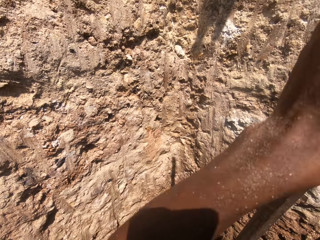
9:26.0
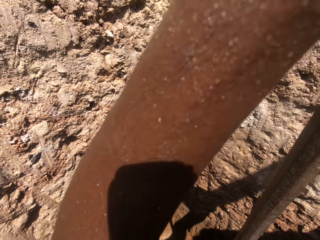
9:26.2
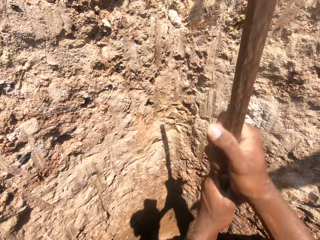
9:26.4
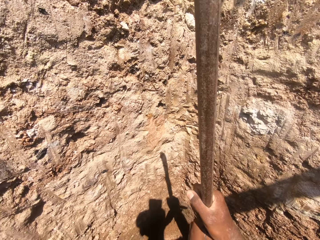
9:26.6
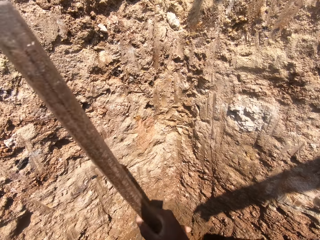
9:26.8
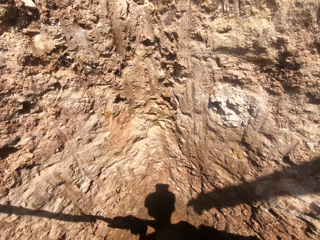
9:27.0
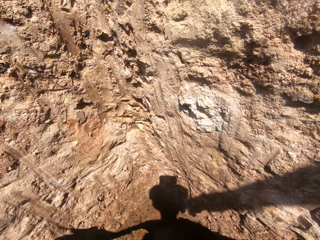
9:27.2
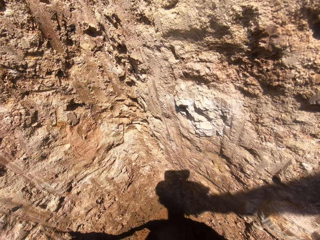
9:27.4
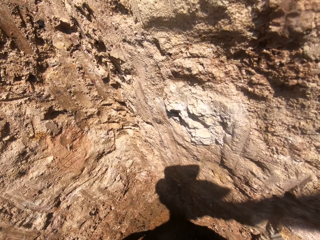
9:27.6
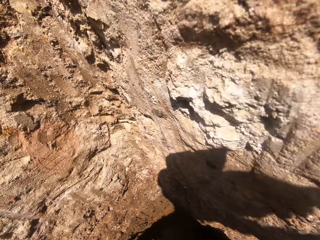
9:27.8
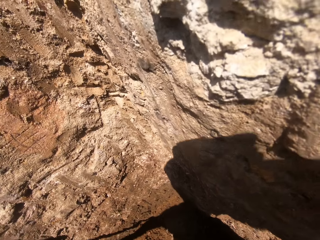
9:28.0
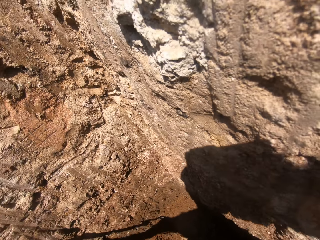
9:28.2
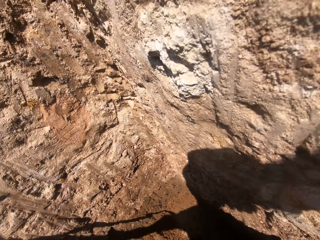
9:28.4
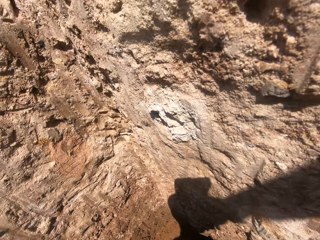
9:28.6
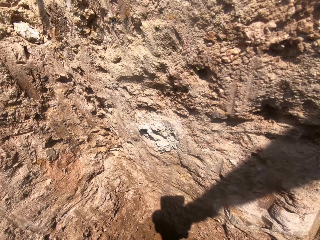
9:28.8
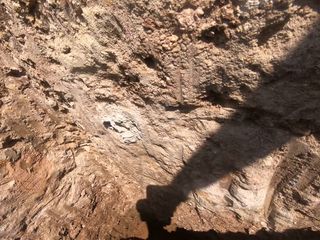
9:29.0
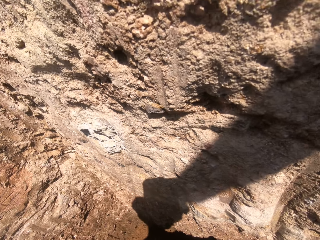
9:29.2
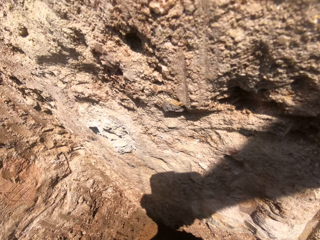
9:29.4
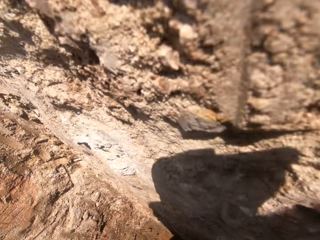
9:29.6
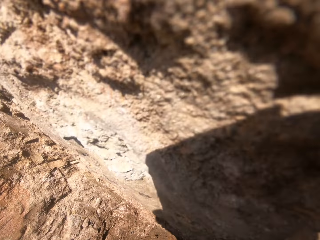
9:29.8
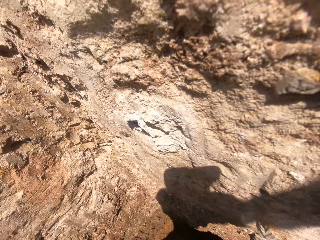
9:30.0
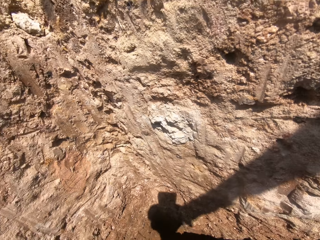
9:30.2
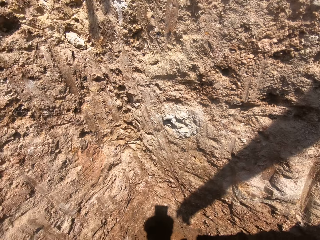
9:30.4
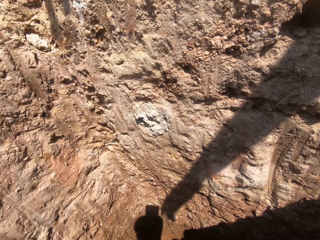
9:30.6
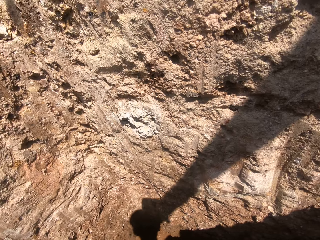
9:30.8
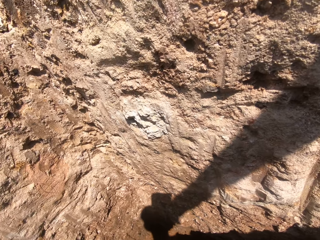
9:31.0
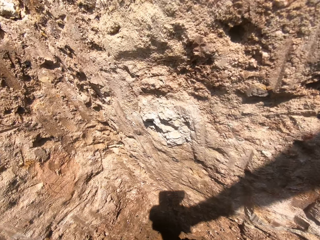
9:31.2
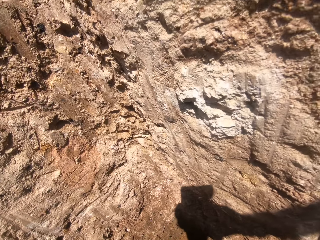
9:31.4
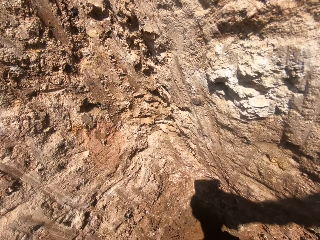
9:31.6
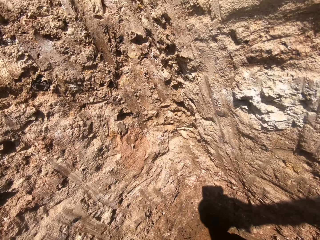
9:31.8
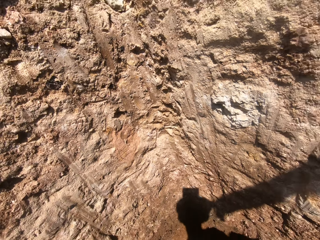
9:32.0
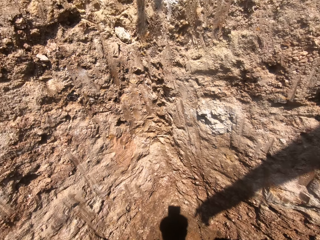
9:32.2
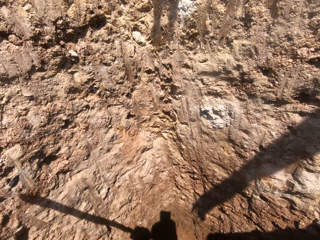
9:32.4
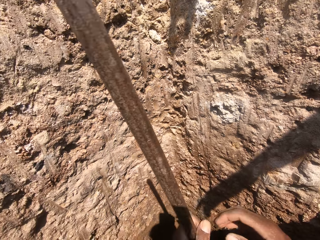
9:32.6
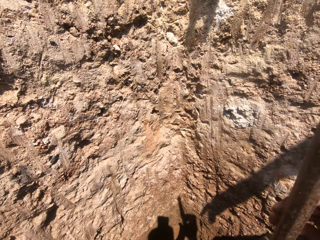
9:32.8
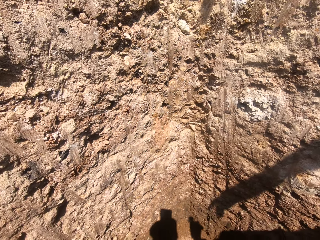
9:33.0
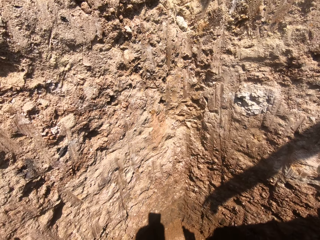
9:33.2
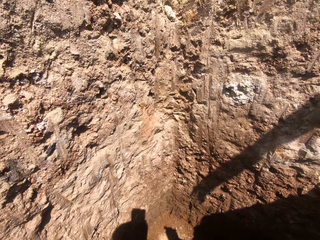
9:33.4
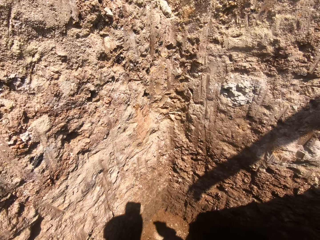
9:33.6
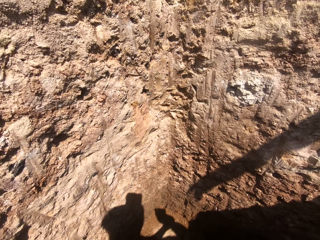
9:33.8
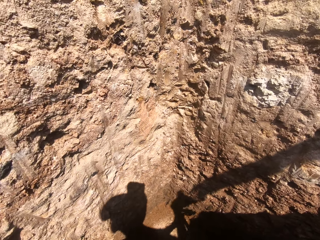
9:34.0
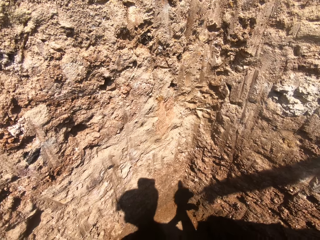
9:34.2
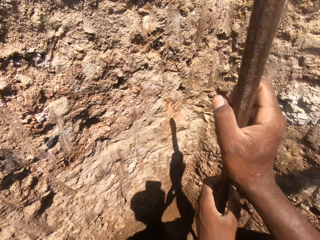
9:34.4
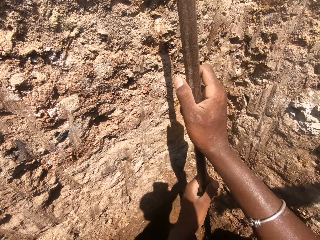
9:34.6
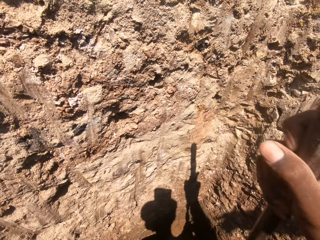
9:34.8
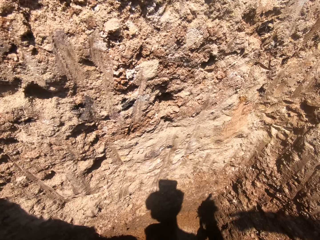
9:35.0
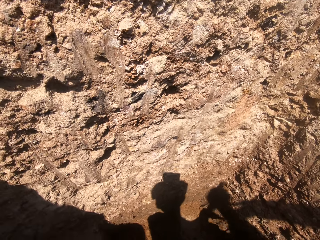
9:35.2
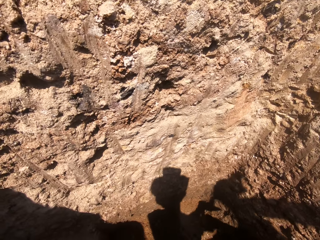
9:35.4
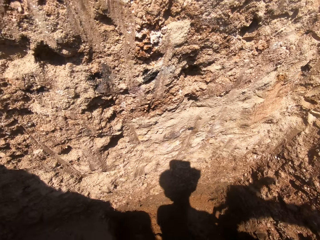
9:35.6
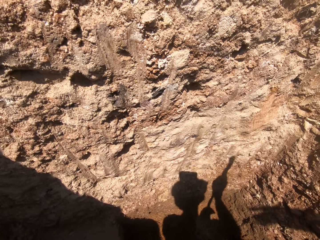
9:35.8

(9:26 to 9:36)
The camera wearer holds something with both hands.

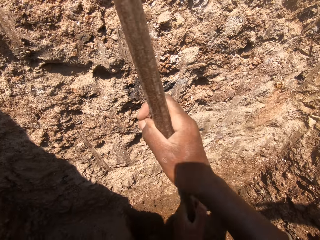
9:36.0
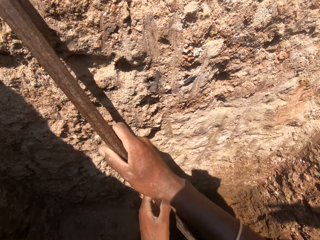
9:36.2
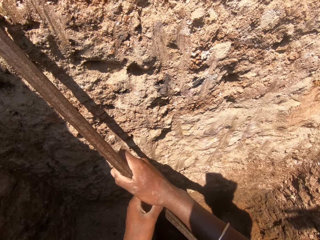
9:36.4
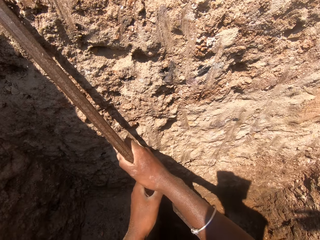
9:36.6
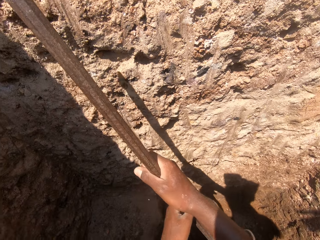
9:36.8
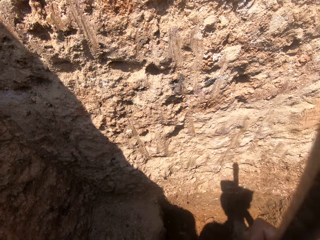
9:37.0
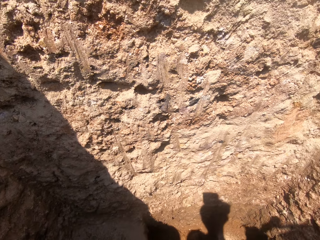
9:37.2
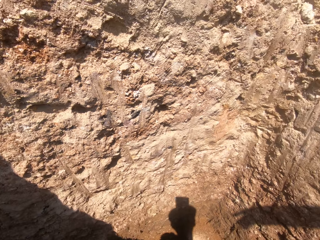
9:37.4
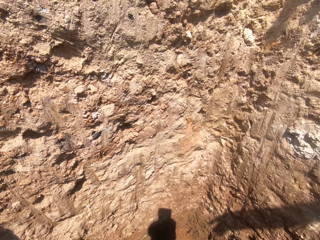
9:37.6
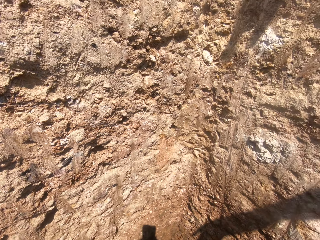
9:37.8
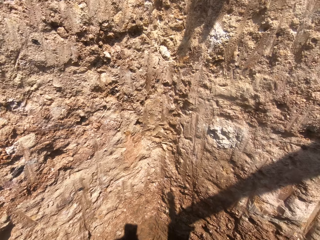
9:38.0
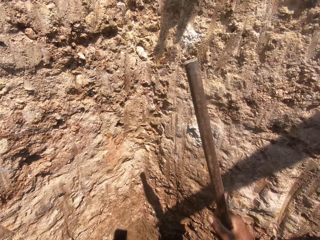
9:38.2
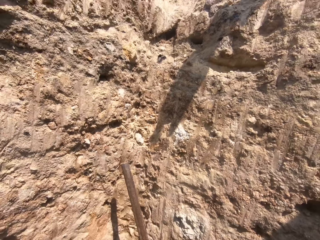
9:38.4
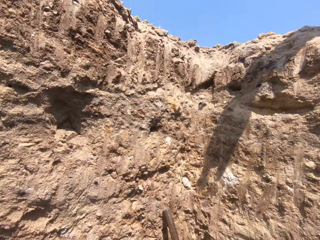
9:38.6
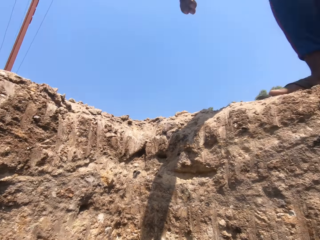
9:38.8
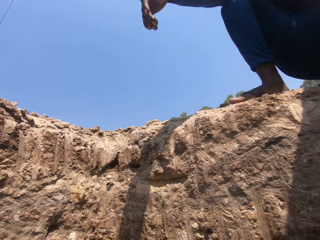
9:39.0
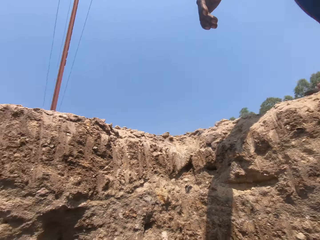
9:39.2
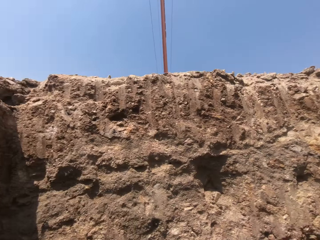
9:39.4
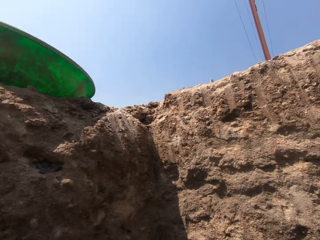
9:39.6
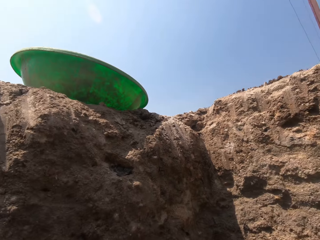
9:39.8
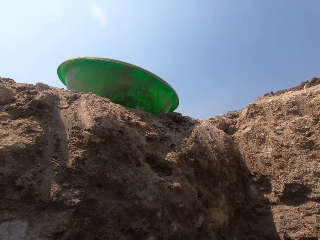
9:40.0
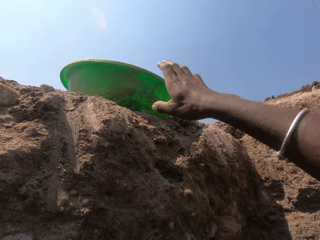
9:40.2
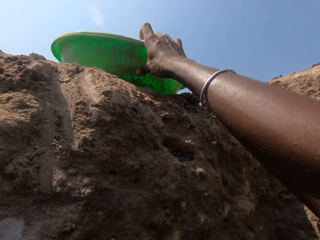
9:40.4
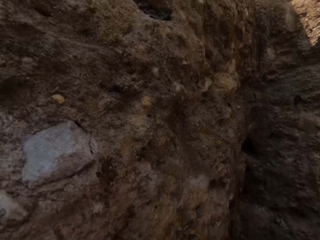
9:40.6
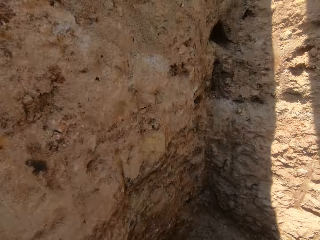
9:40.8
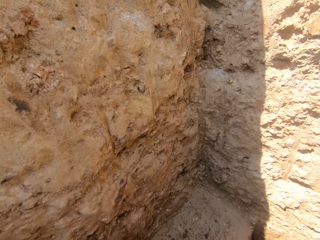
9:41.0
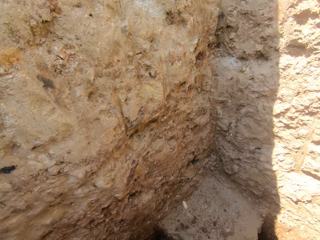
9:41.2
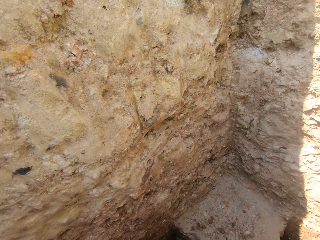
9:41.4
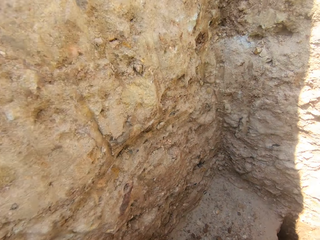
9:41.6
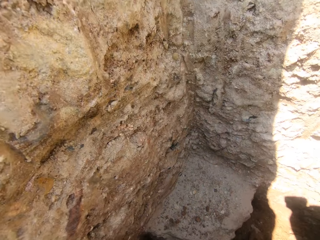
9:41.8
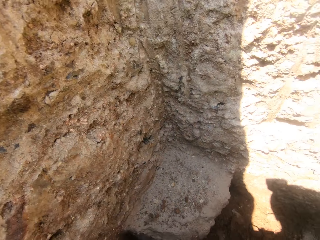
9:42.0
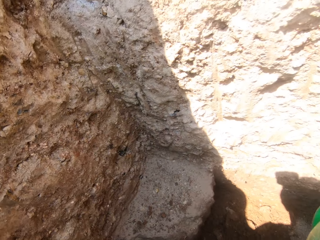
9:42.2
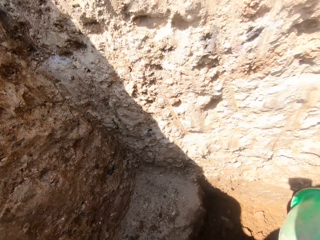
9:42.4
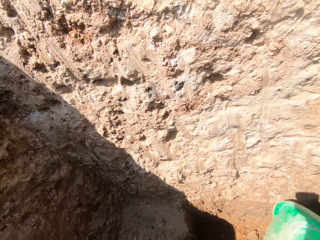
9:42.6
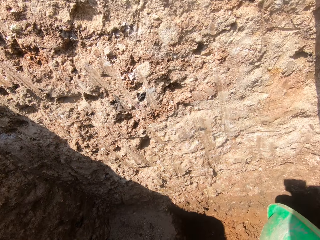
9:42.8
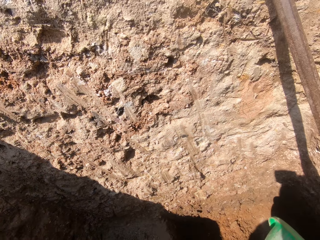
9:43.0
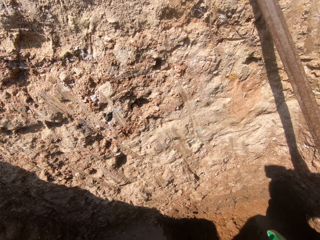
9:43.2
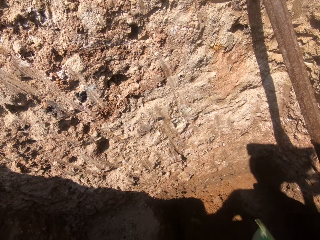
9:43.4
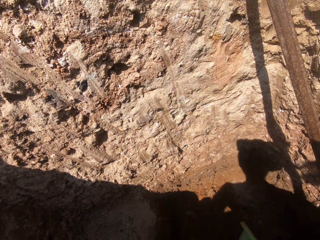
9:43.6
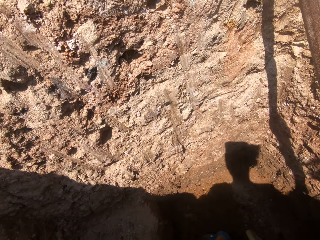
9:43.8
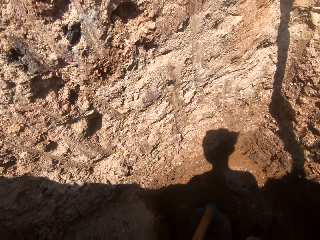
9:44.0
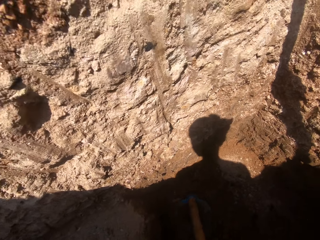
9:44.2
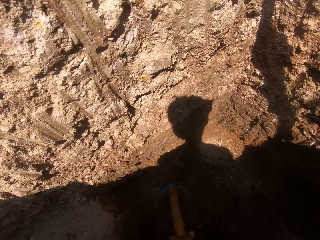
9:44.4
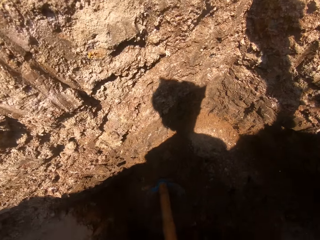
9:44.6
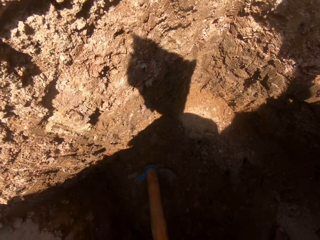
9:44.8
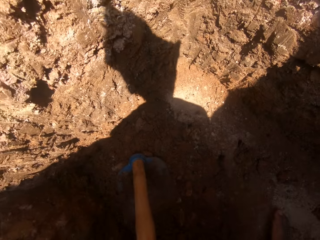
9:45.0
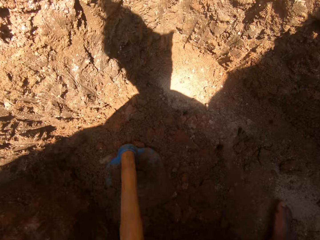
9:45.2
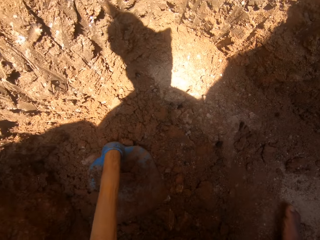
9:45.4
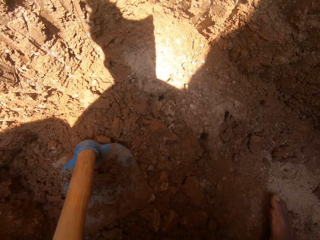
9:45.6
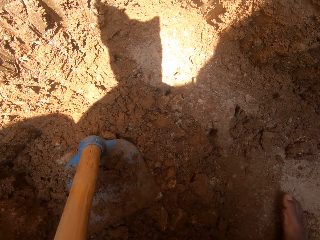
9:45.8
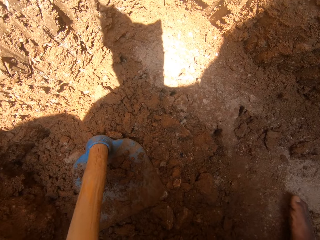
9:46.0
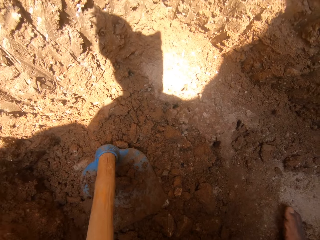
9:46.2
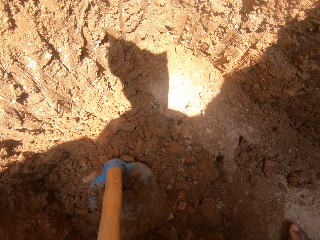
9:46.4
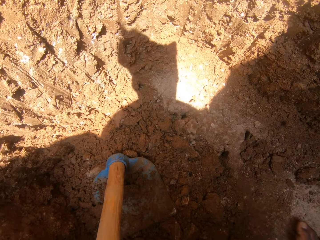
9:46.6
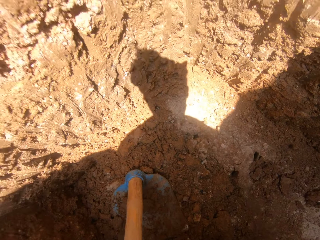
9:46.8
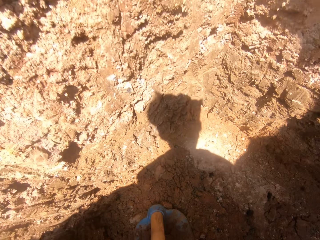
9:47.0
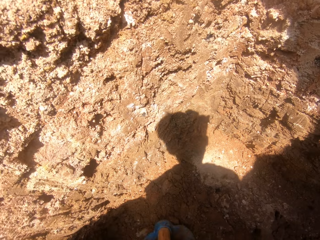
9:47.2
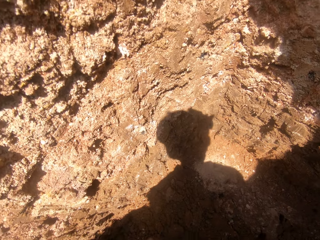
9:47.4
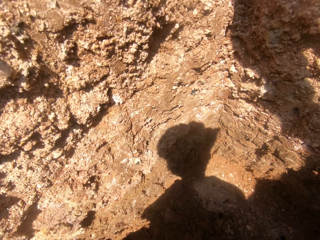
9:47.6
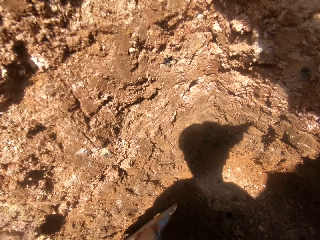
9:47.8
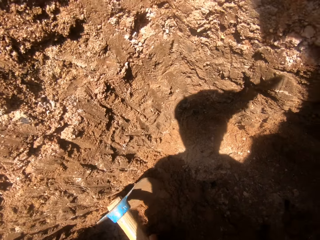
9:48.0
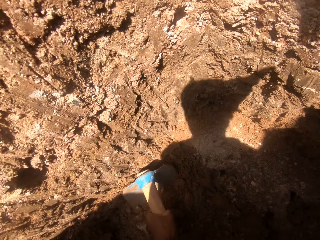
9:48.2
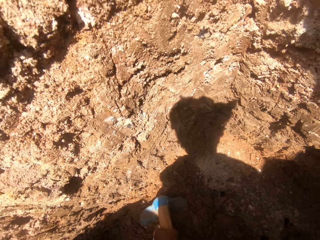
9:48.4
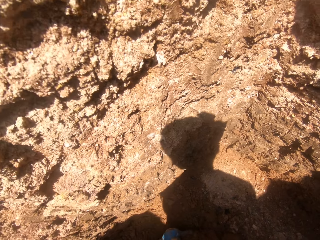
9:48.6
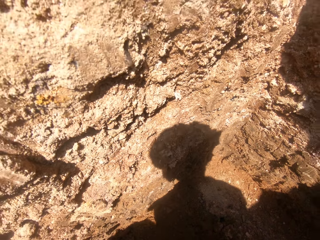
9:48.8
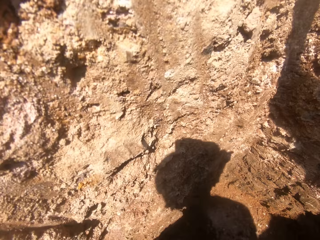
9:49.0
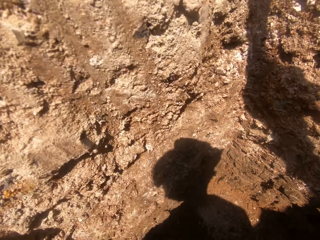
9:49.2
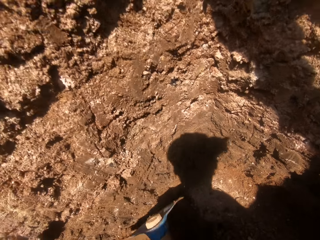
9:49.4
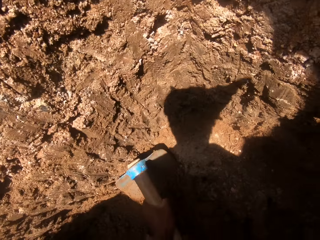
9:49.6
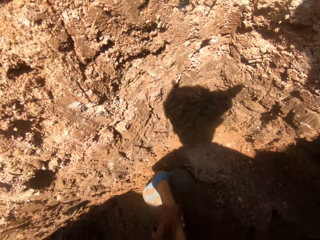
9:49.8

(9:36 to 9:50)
The camera wearer looks up. They pick a basin with the right hand. They look down. They scoop soil with a hoe.
